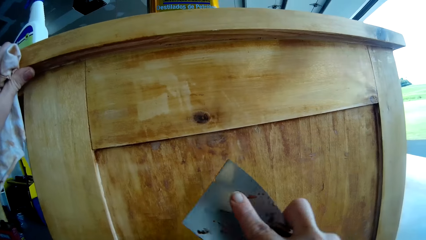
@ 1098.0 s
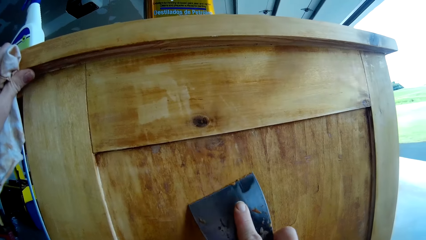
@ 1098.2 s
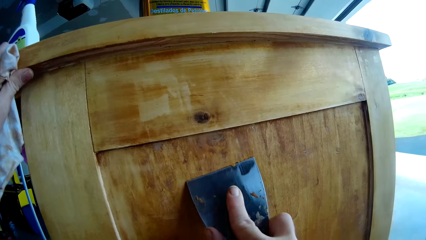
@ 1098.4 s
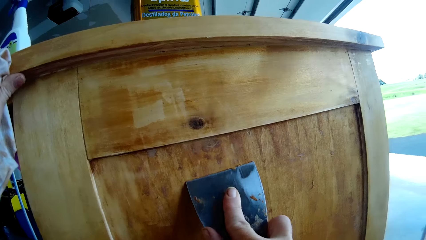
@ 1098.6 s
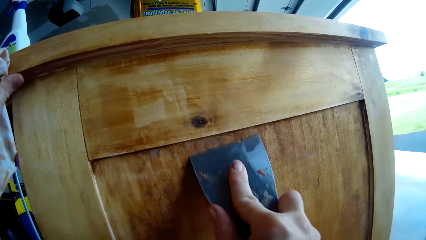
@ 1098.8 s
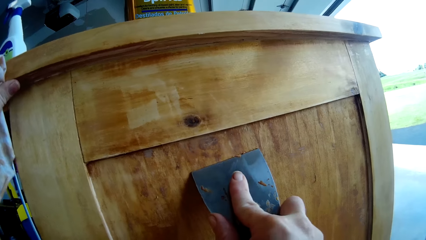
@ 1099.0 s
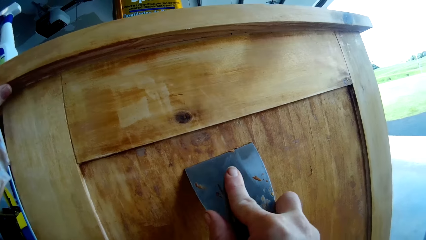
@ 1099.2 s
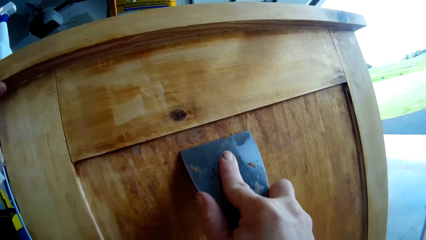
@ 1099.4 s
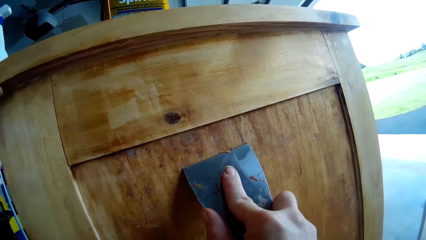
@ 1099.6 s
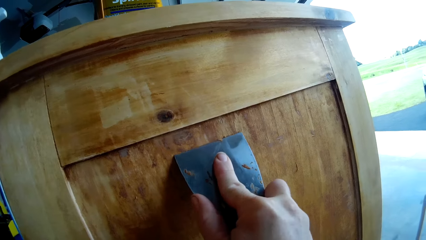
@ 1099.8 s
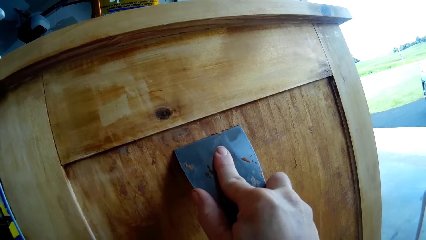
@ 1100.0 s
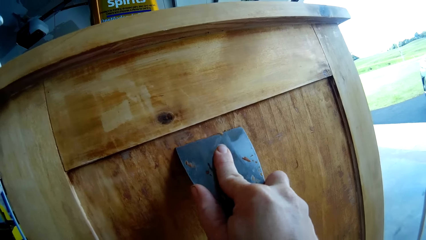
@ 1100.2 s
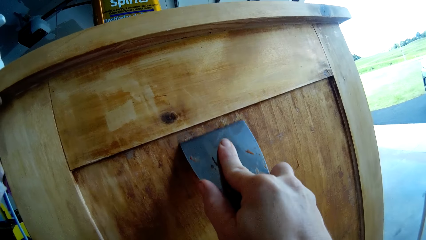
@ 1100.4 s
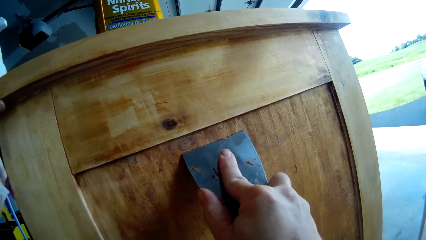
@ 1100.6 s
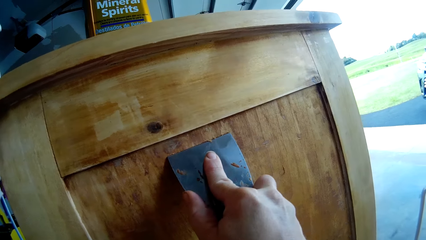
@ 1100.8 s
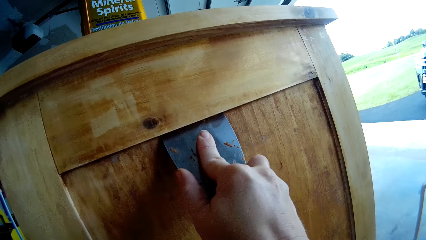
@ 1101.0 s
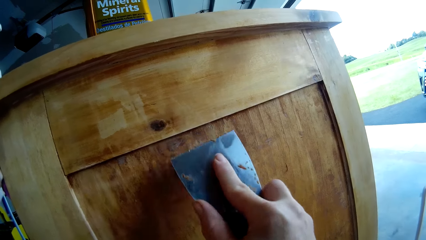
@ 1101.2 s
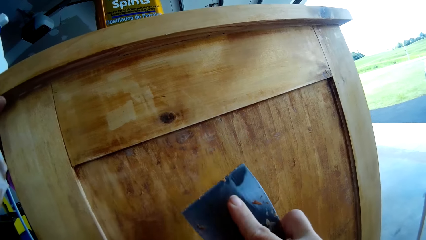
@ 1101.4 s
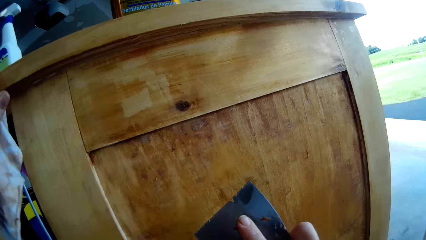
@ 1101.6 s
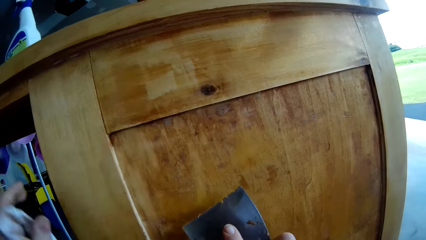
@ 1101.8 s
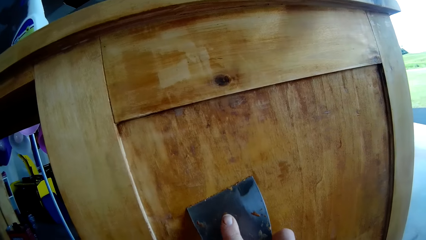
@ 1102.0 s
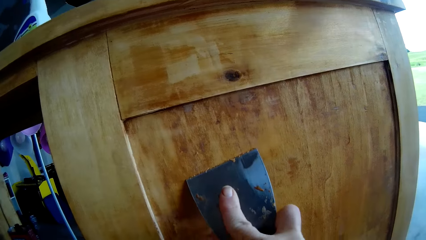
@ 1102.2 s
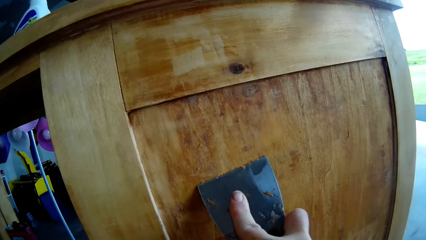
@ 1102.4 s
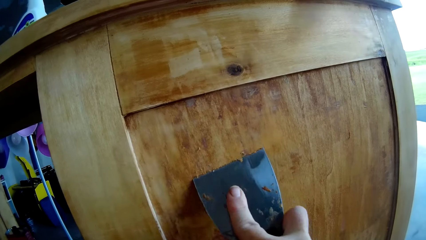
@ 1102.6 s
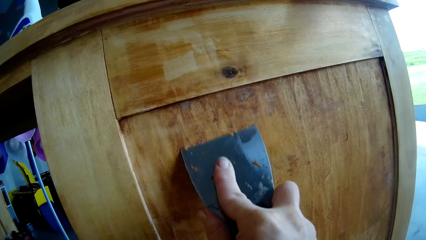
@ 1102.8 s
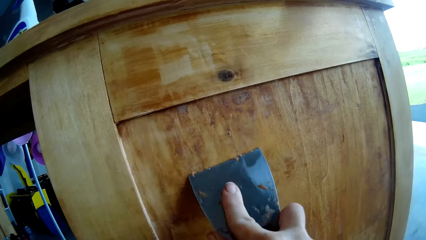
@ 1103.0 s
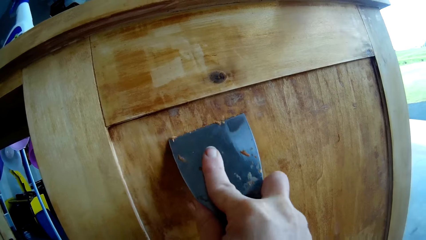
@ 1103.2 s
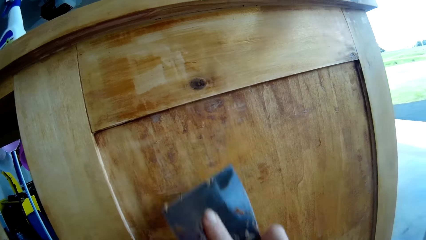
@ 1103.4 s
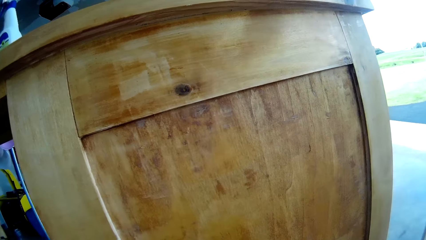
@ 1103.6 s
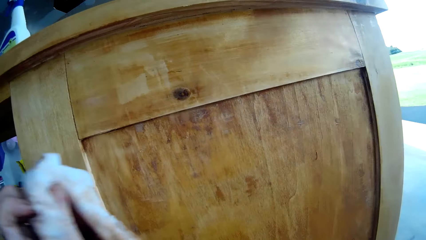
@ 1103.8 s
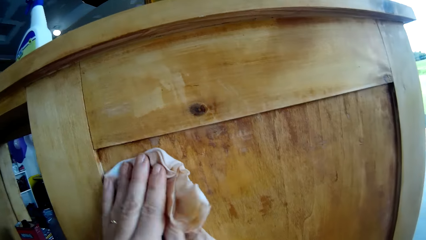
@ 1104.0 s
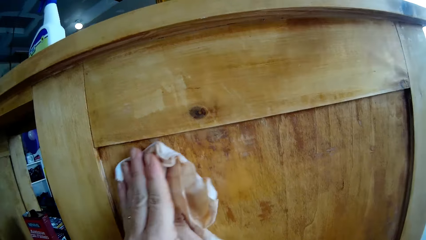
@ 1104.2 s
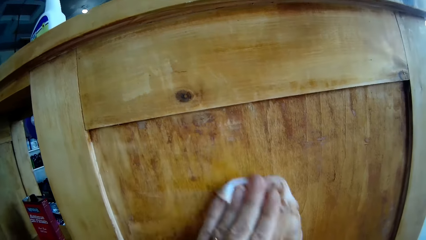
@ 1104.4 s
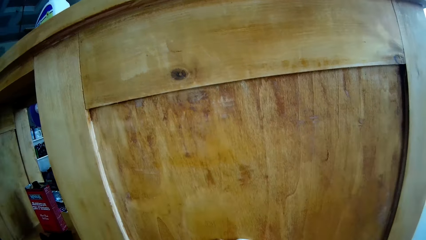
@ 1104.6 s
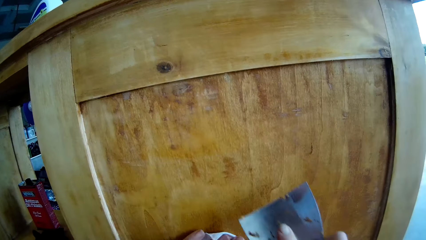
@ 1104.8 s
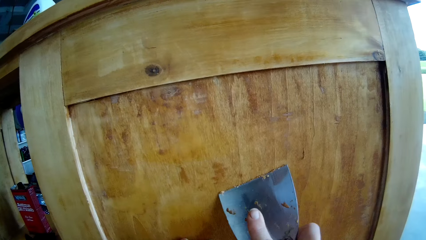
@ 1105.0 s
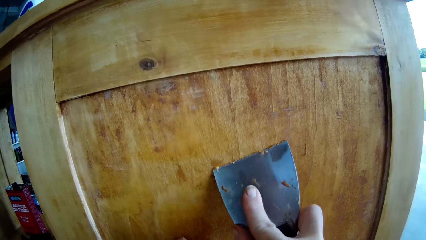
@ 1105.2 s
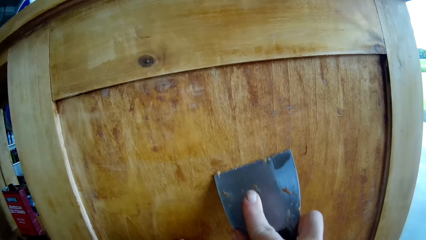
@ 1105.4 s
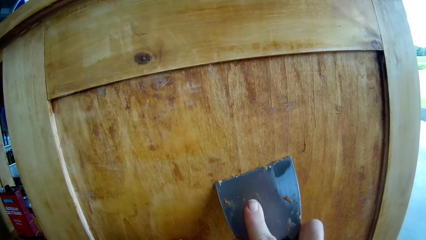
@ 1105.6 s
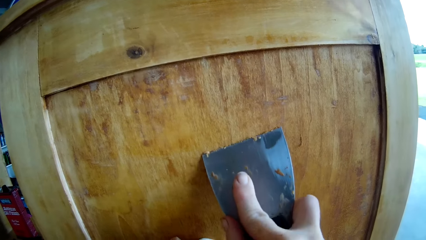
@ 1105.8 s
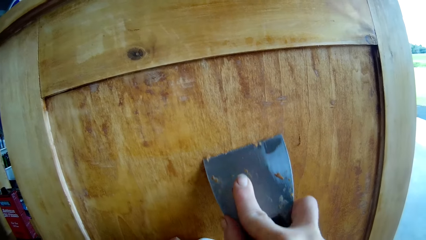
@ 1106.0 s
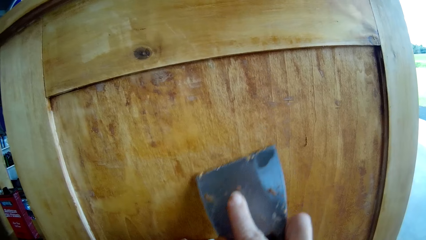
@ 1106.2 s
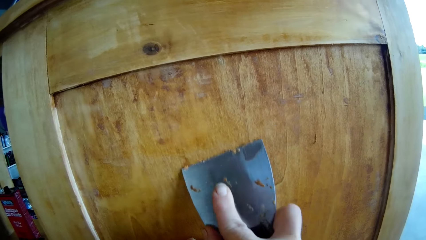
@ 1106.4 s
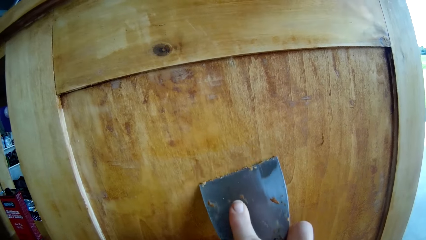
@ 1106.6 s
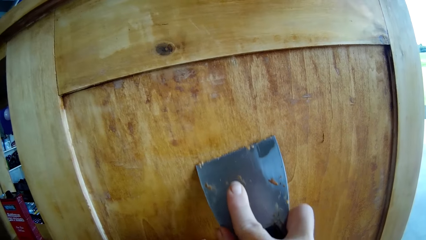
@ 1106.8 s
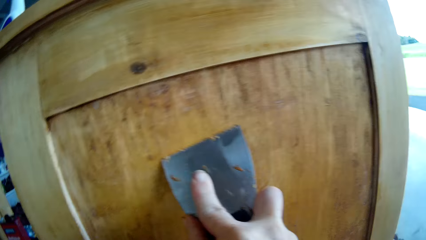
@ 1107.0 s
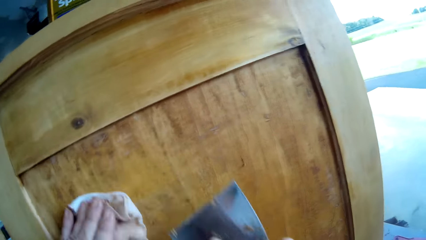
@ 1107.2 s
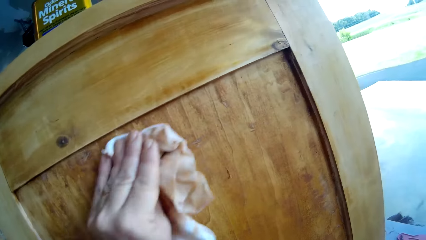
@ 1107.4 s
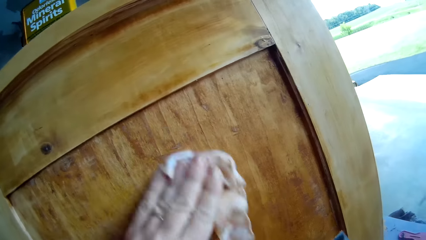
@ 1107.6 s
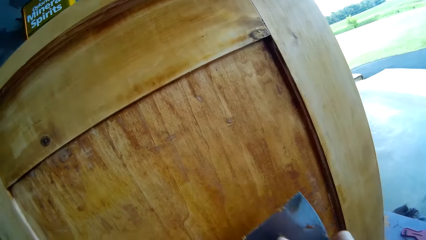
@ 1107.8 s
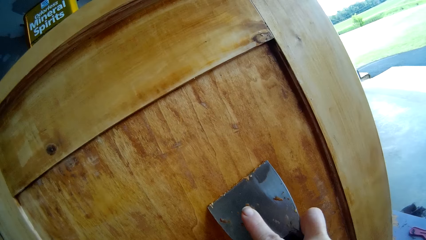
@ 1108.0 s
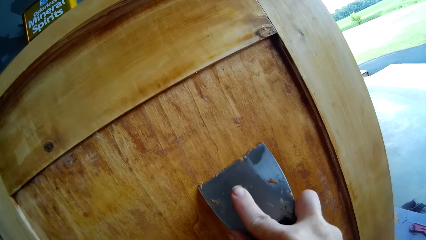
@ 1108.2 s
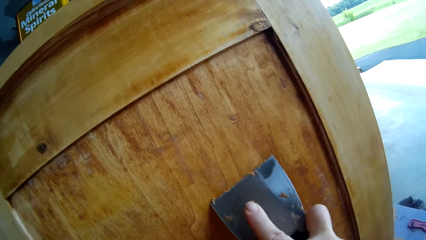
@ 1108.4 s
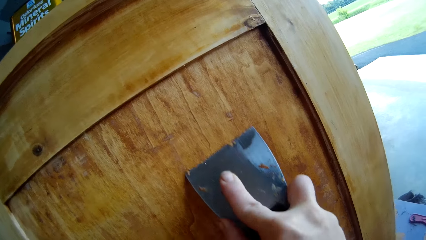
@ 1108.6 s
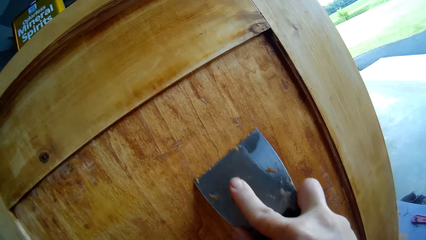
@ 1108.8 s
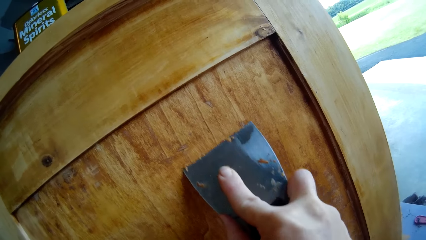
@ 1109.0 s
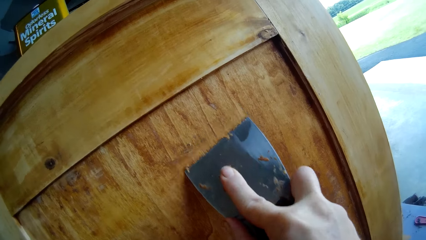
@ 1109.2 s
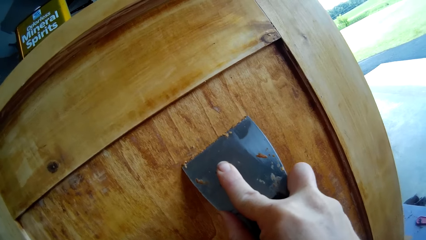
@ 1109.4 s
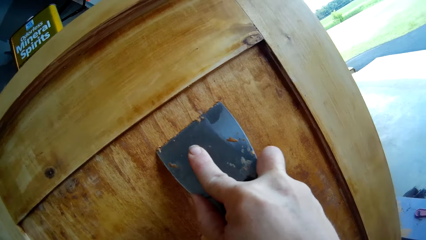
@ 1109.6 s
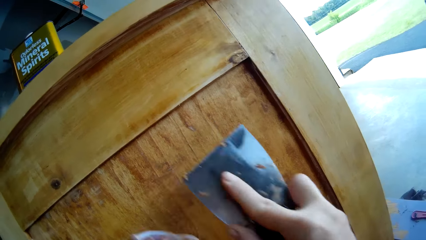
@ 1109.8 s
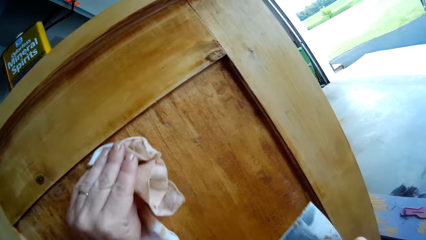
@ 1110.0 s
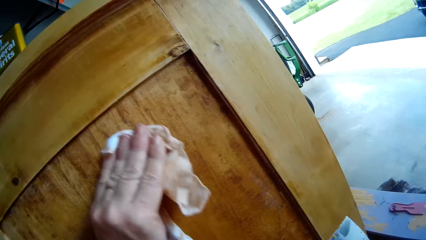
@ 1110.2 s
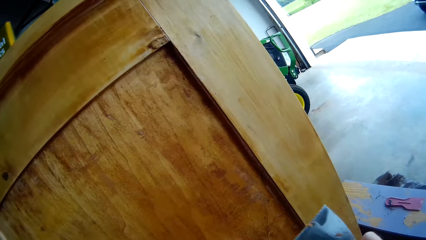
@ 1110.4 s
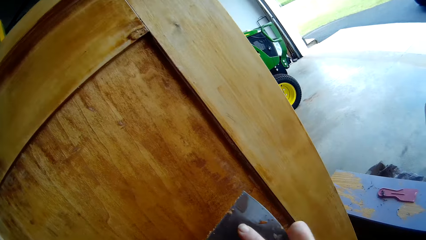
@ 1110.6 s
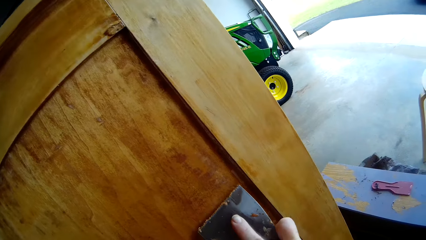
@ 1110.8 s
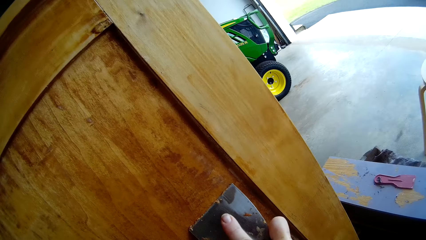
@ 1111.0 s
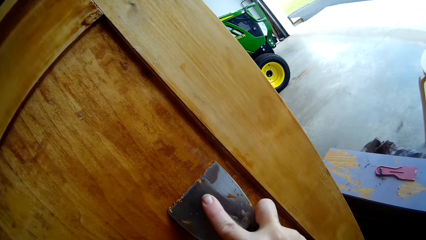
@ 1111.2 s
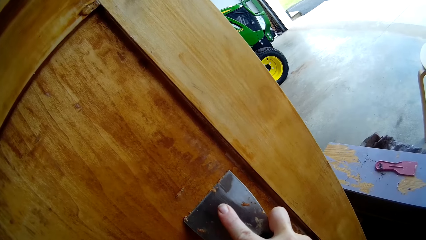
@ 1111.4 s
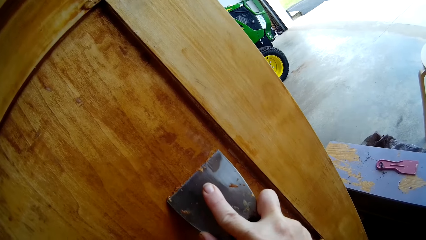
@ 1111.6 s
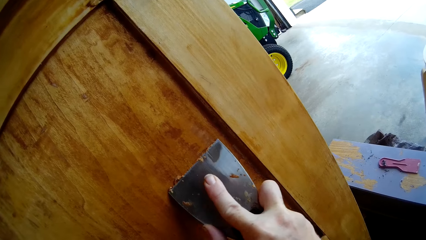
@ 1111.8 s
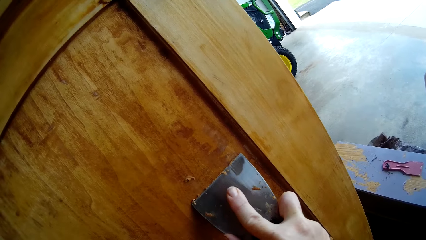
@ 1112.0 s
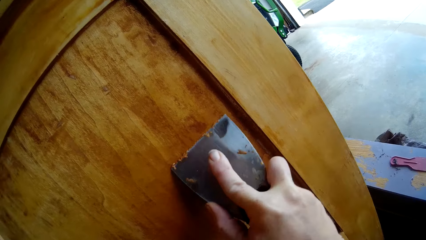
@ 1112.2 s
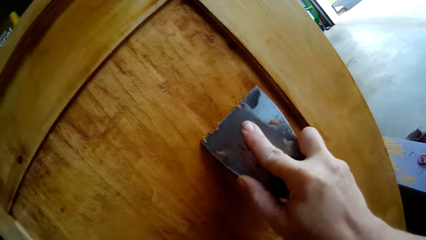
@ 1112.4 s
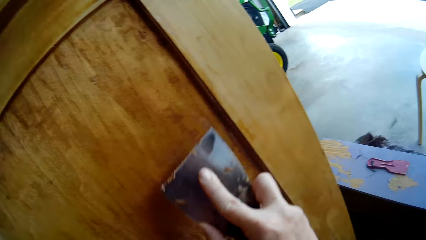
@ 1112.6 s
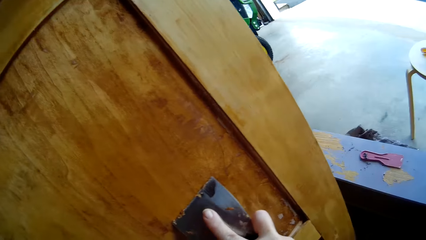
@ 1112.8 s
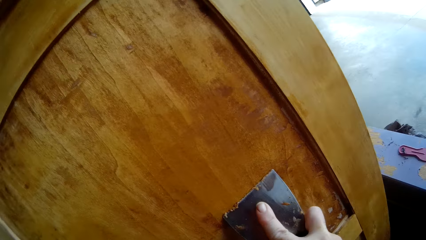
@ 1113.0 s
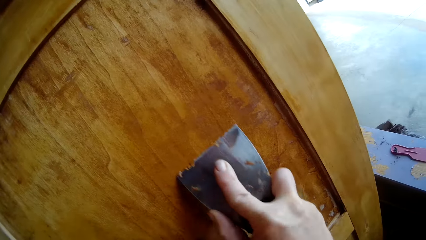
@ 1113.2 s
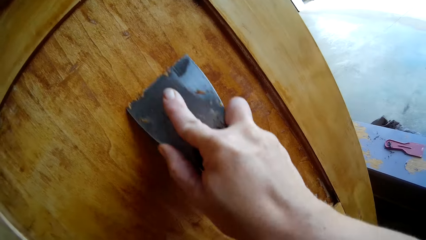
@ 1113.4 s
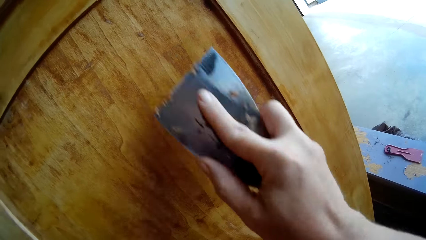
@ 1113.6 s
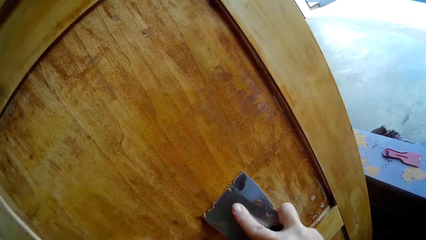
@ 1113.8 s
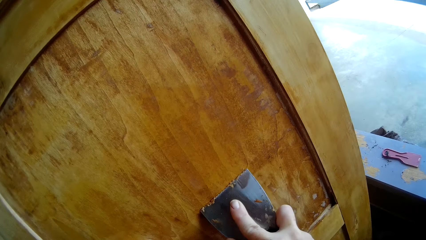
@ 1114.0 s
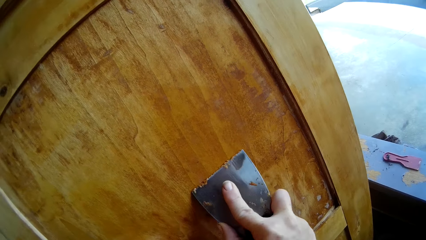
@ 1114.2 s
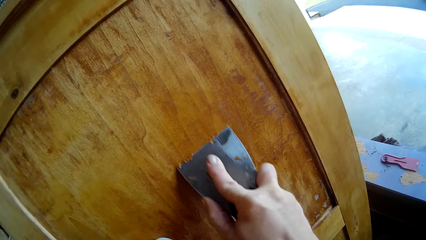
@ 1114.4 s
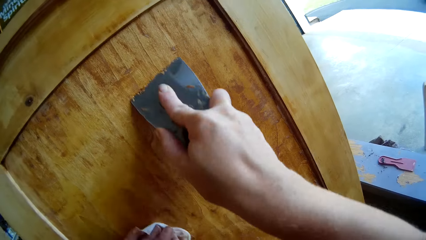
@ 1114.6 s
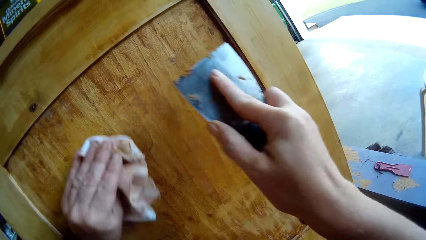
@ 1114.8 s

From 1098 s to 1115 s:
The camera wearer moves the hand from the cupboard. They wipe the cupboard with the cloth. They scrape the cupboard with a scraper. They wipe the cupboard with the cloth. They scrape the cupboard with the scraper. They wipe the cupboard with the cloth. They scrape the cupboard with the scraper.
